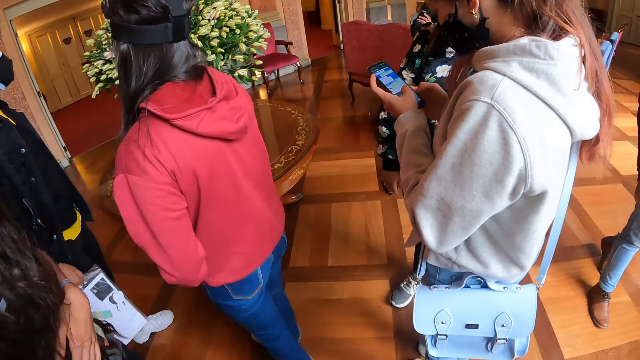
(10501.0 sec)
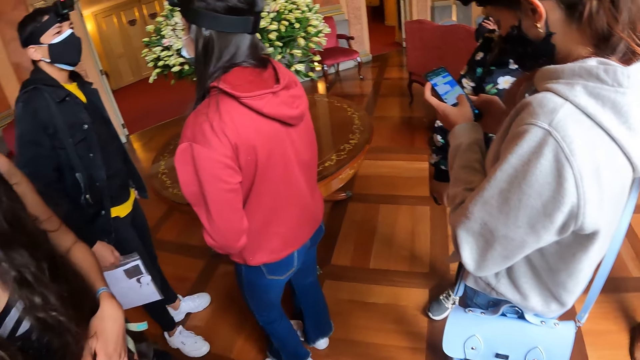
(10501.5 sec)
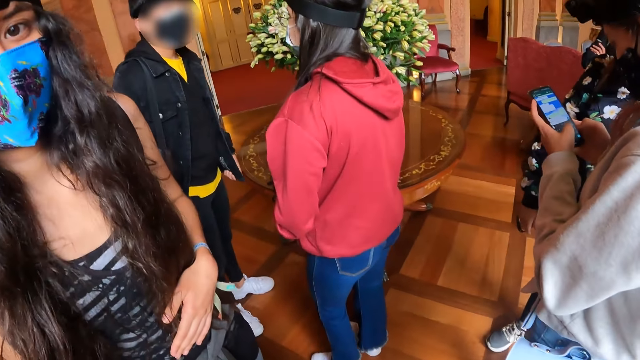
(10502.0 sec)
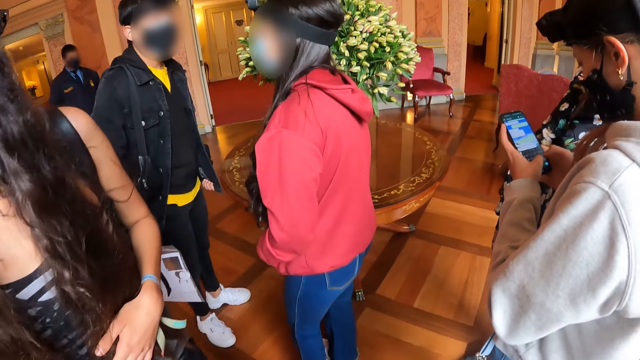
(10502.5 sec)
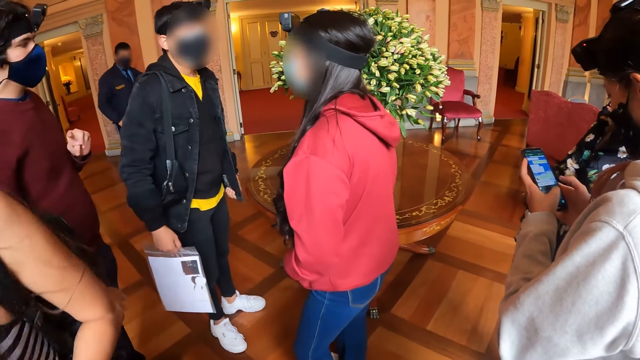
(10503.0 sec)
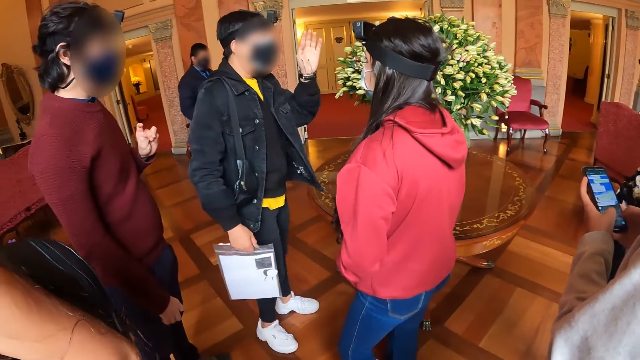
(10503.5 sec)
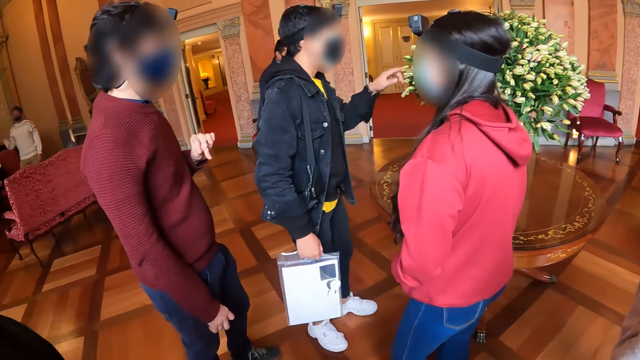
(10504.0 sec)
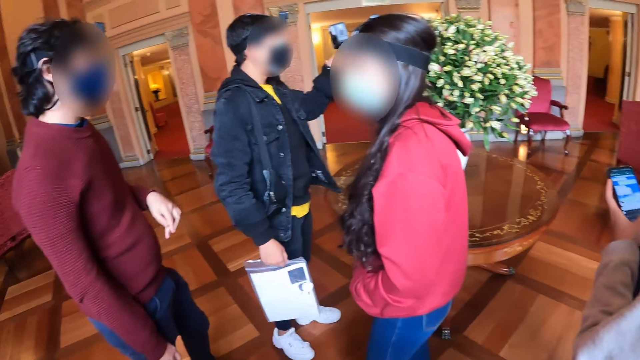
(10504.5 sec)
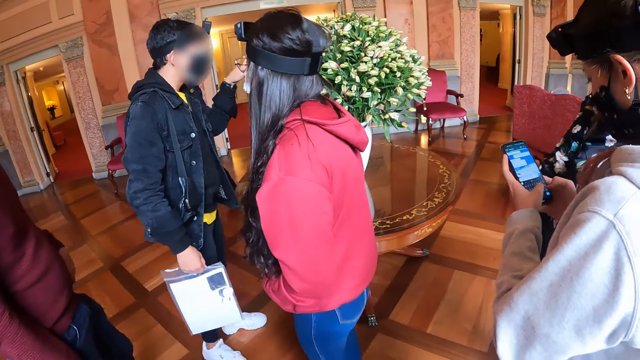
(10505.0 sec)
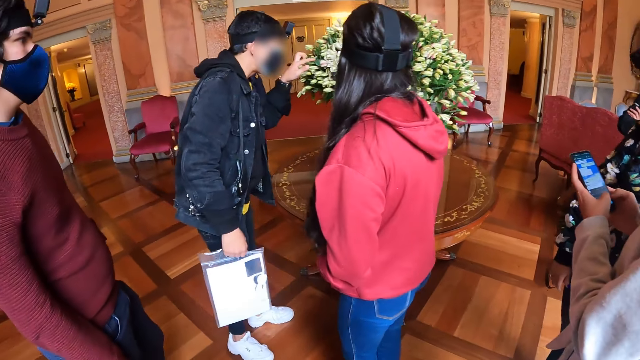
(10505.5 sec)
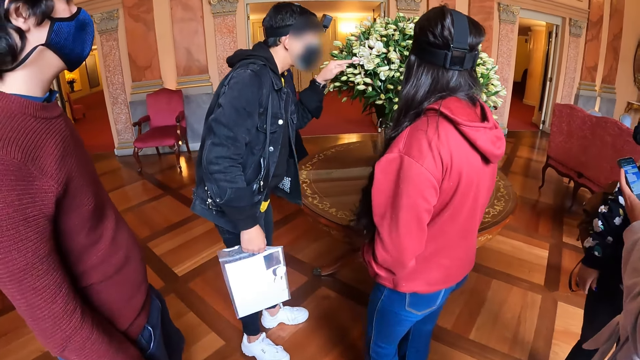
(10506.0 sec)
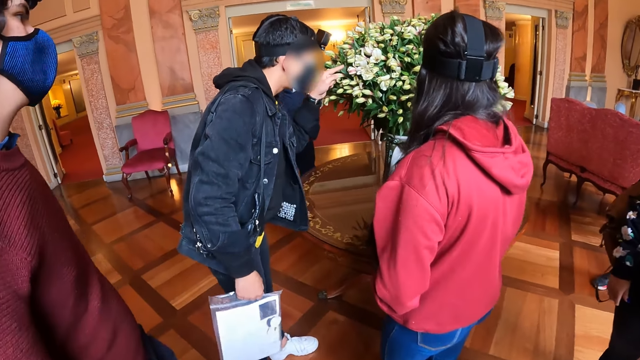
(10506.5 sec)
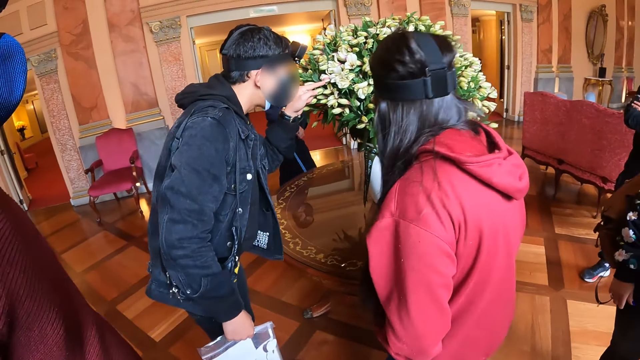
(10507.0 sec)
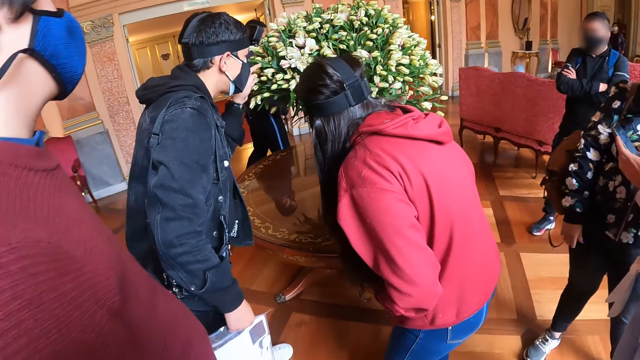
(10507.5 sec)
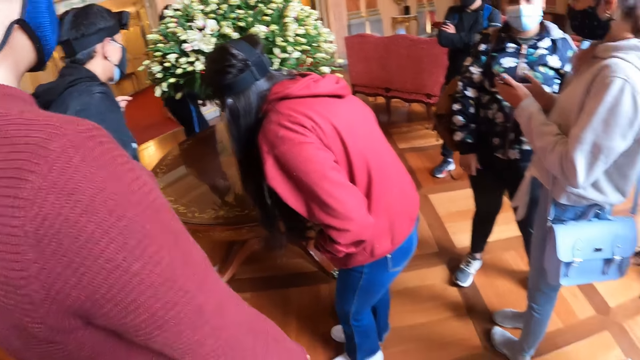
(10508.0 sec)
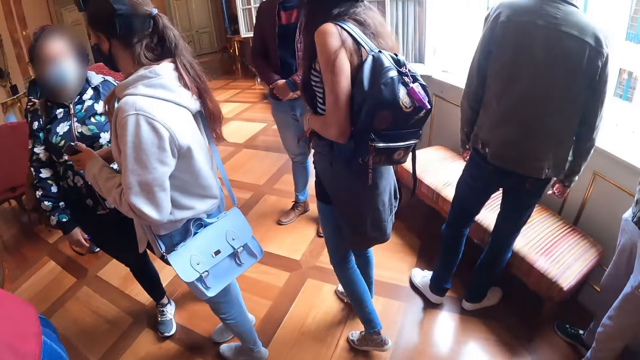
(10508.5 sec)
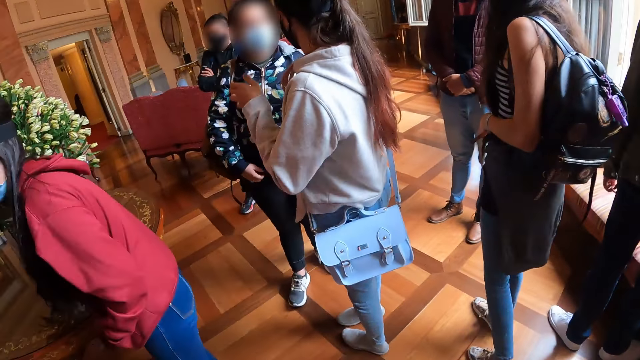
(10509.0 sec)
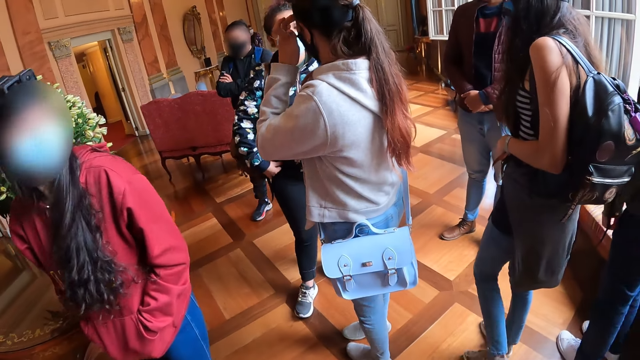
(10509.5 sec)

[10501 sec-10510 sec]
A person scrolls on a phone. The camera wearer looks around in a room.

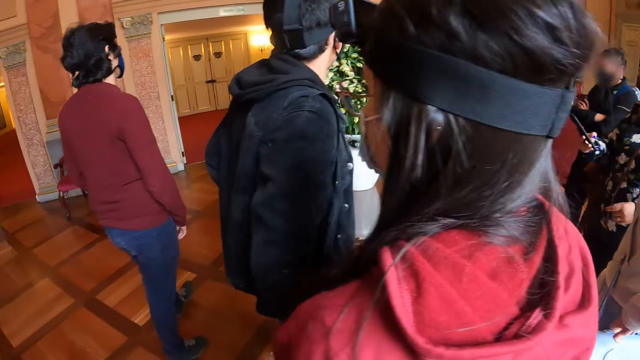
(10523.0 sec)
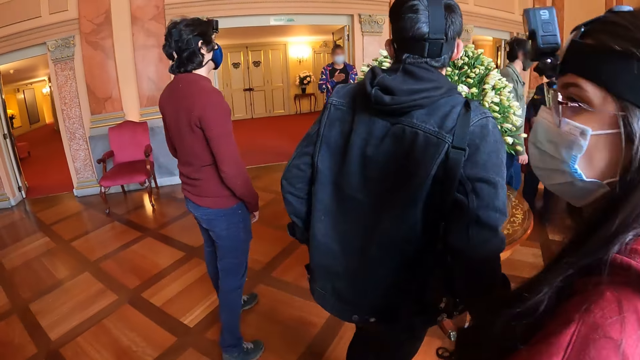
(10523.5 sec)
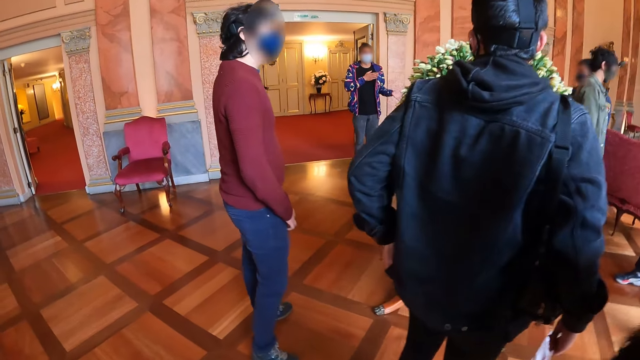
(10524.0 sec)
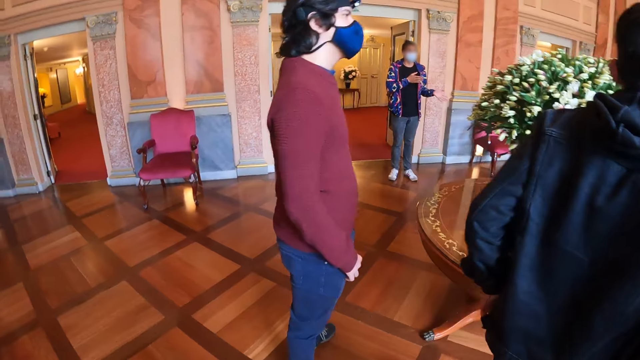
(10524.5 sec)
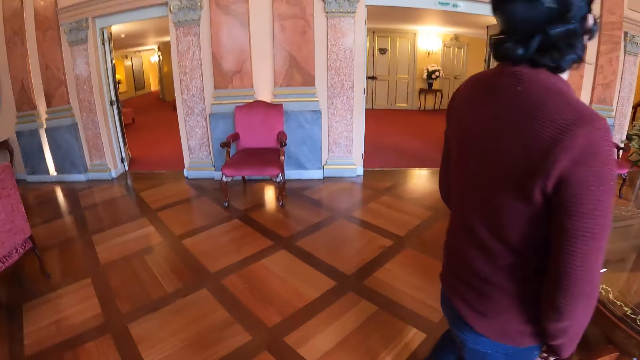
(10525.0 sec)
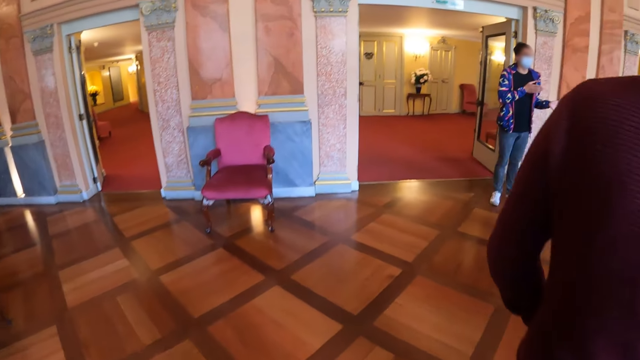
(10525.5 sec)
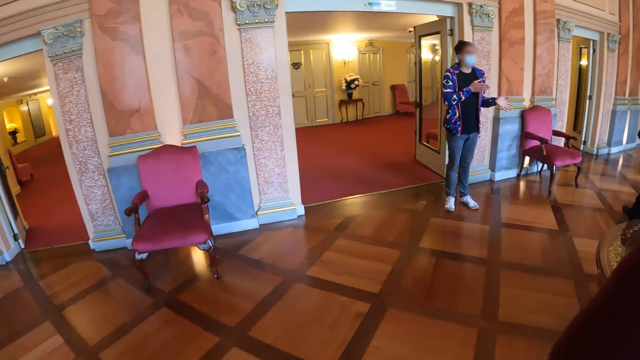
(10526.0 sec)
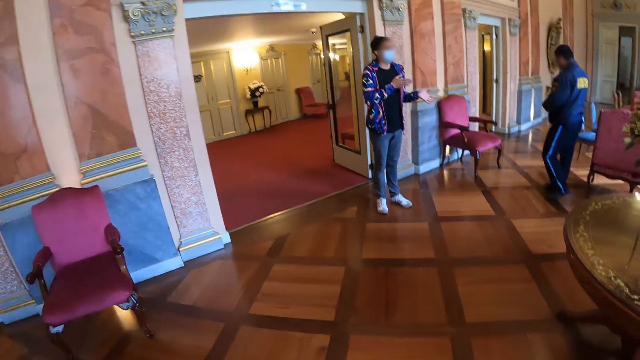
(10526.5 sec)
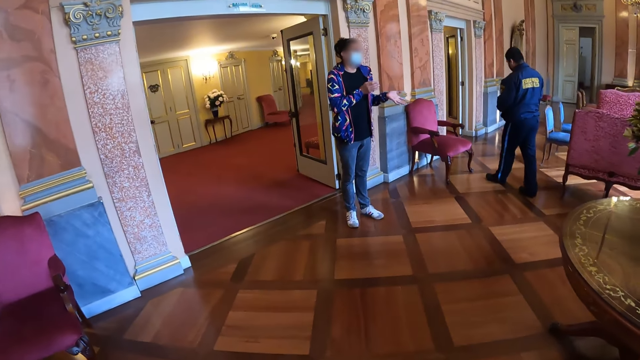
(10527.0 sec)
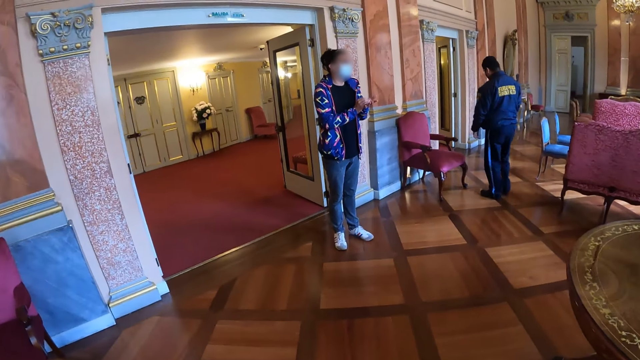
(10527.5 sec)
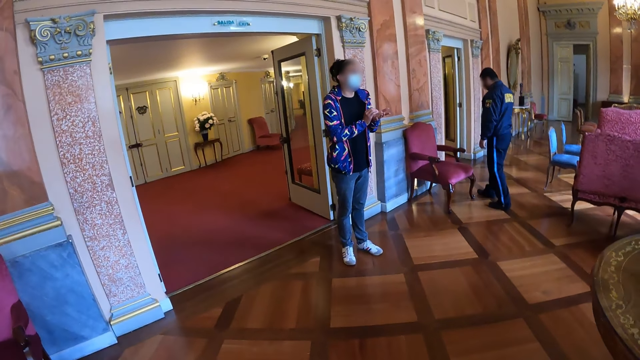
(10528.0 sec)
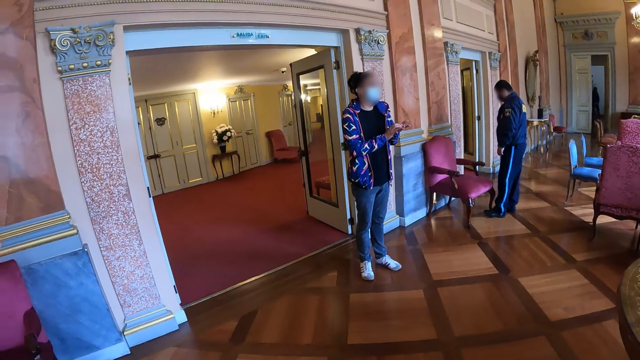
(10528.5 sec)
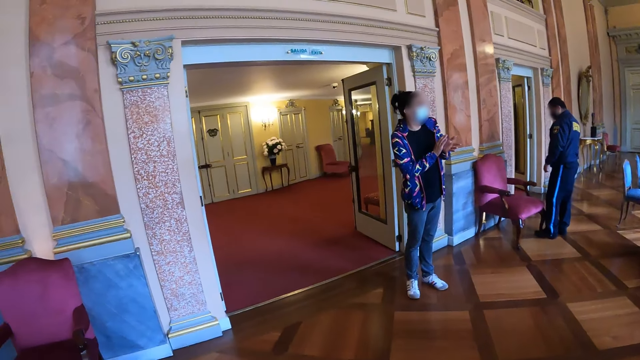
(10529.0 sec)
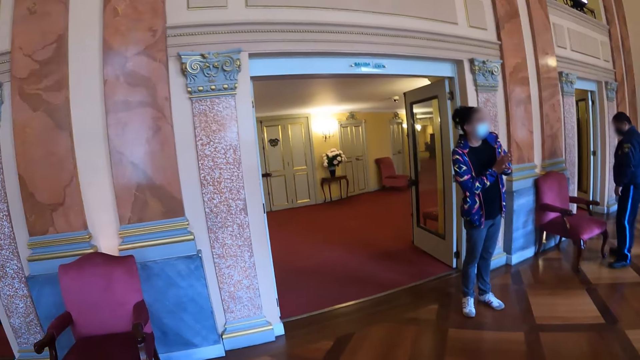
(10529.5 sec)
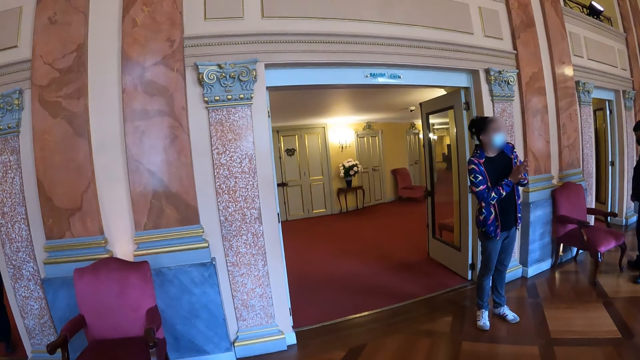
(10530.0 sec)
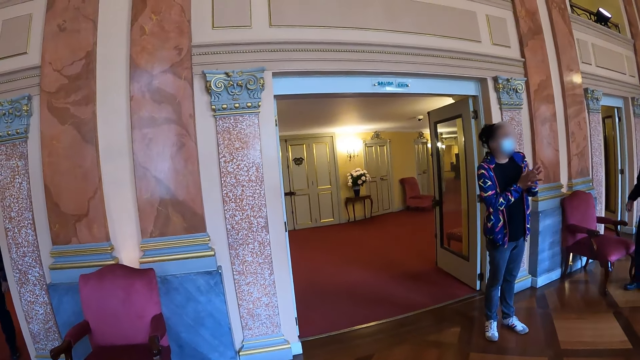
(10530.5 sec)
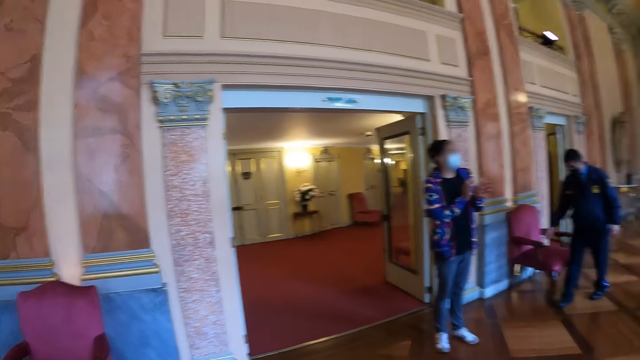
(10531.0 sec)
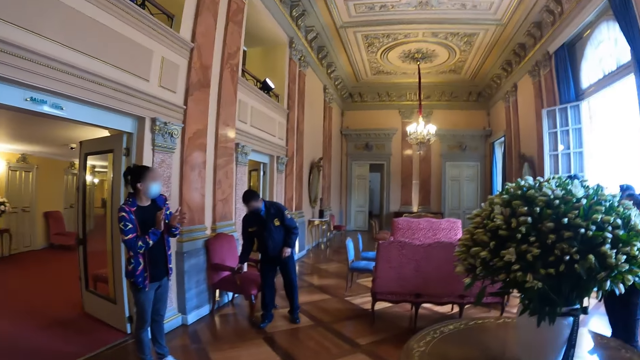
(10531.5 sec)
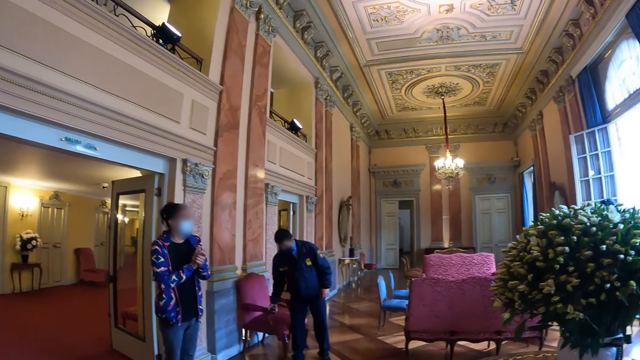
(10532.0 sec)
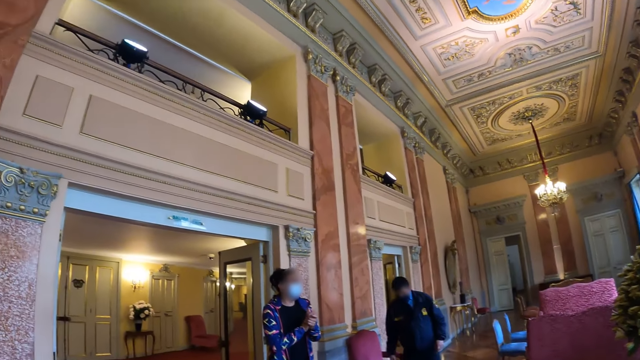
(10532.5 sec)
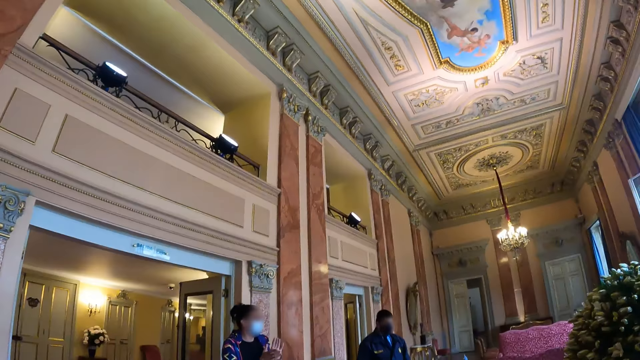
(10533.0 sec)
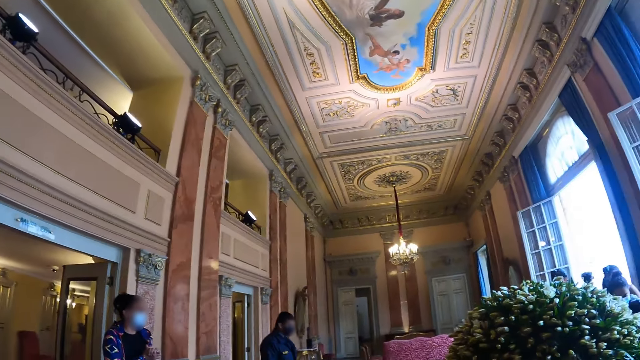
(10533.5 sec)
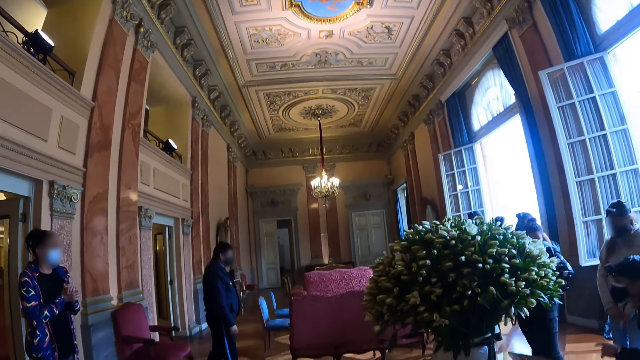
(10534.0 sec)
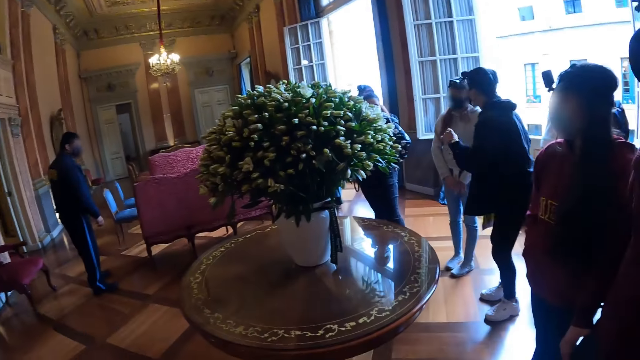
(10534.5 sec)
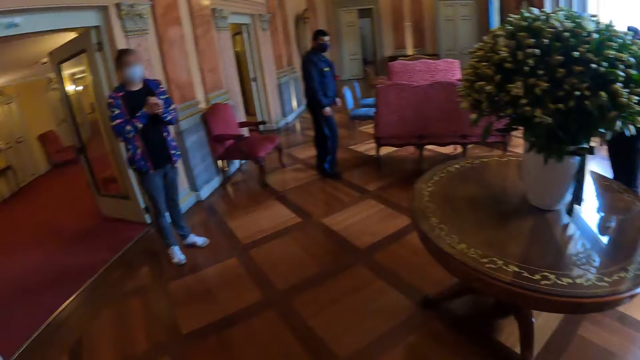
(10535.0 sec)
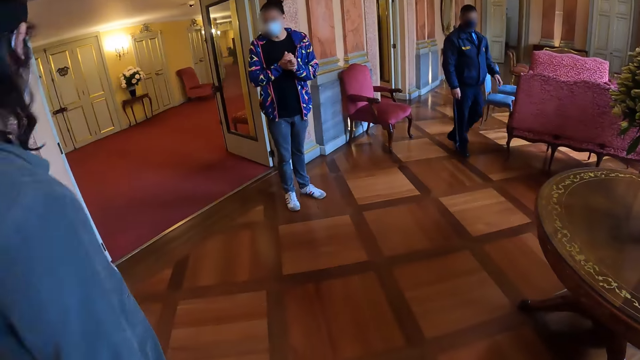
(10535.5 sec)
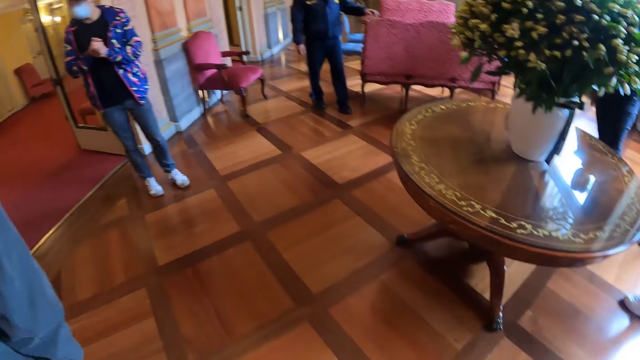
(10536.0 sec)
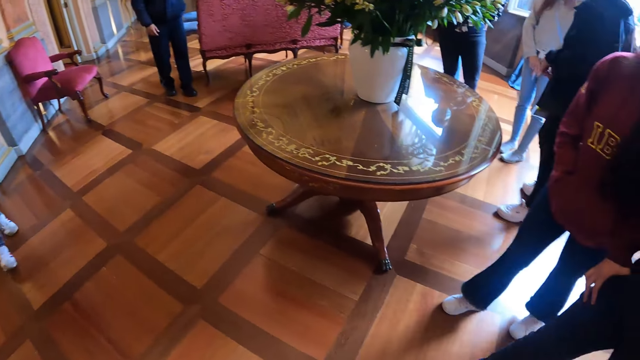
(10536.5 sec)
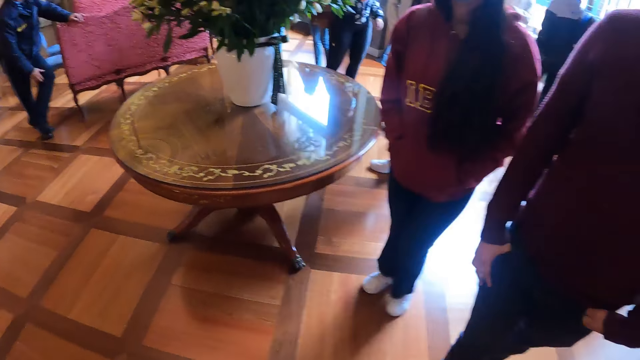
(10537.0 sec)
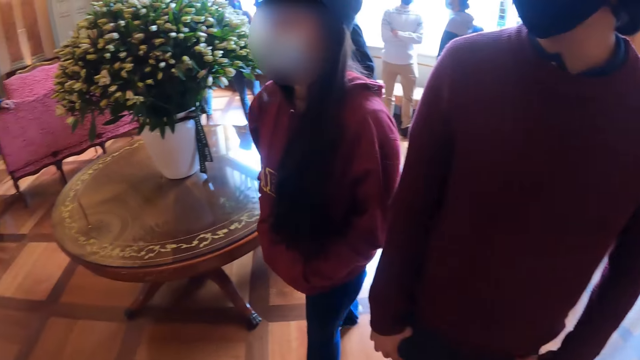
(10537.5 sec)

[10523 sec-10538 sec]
The camera wearer walks in a room. They look around in the room. They look at the ceiling. They look around in the room.
